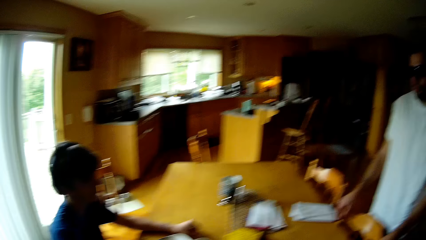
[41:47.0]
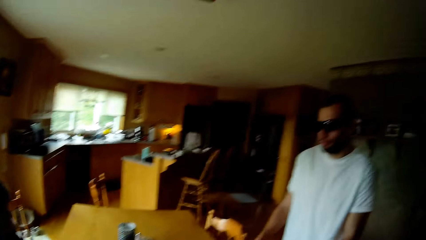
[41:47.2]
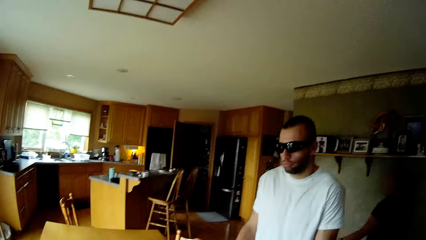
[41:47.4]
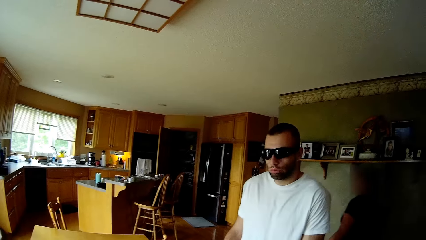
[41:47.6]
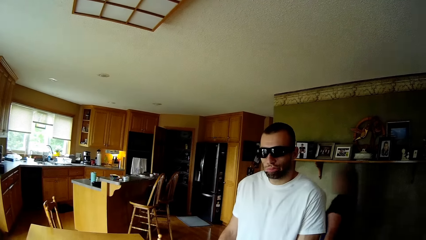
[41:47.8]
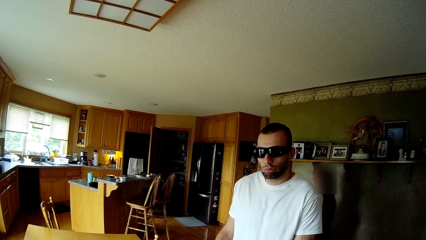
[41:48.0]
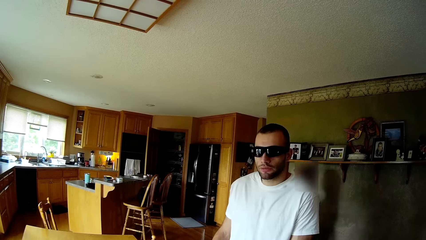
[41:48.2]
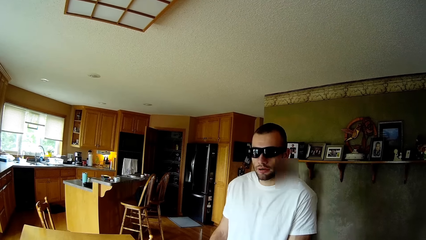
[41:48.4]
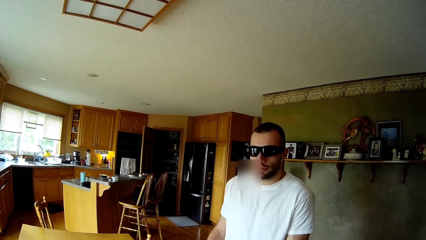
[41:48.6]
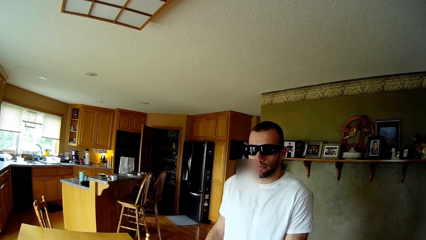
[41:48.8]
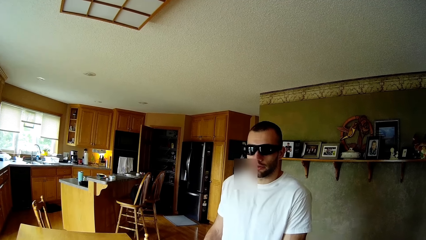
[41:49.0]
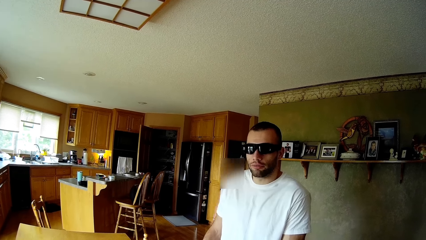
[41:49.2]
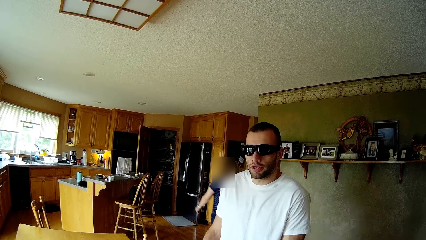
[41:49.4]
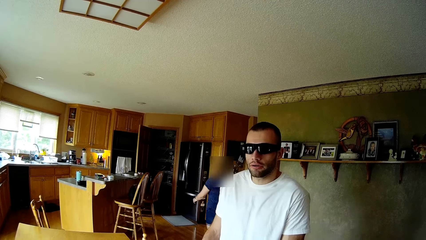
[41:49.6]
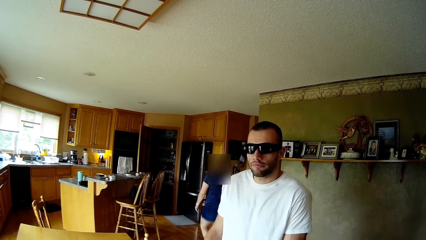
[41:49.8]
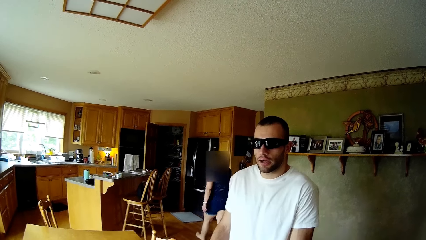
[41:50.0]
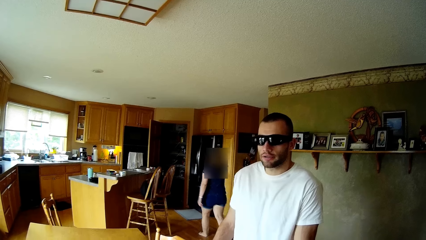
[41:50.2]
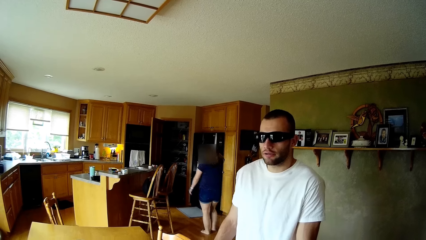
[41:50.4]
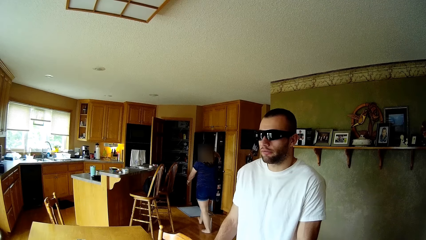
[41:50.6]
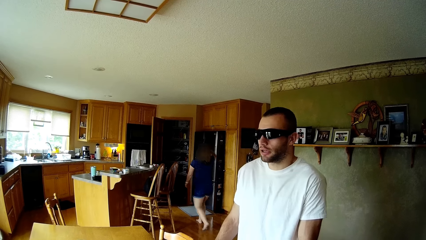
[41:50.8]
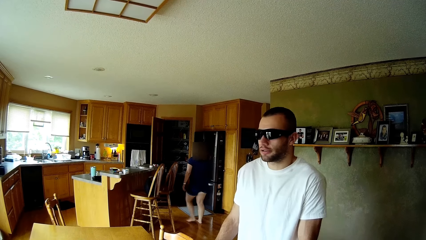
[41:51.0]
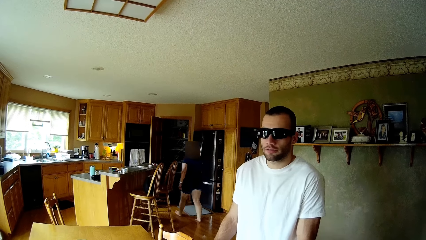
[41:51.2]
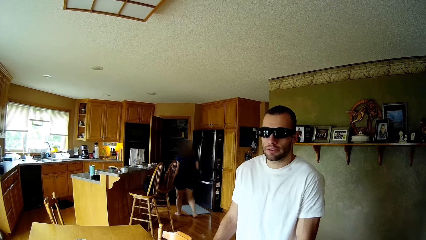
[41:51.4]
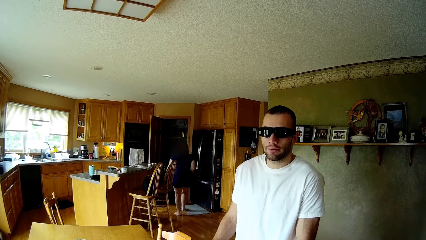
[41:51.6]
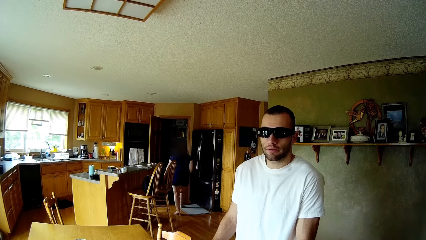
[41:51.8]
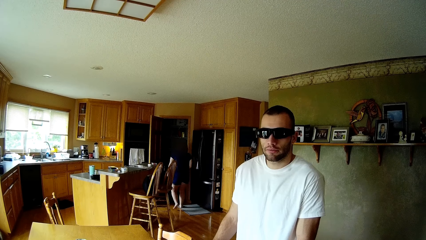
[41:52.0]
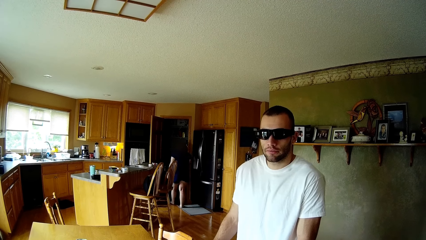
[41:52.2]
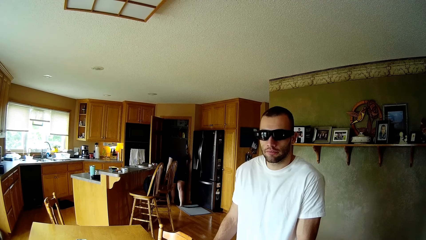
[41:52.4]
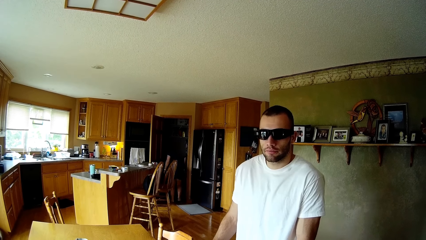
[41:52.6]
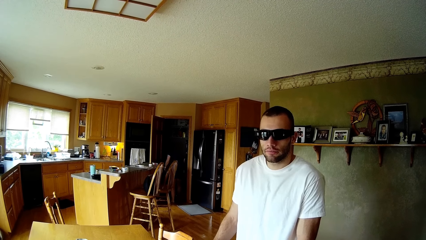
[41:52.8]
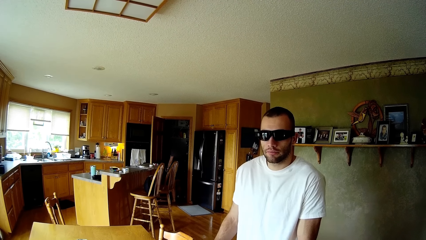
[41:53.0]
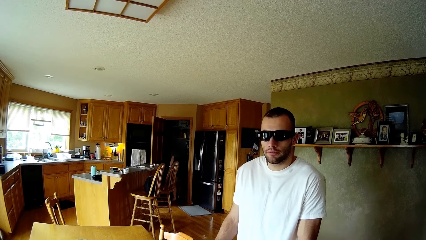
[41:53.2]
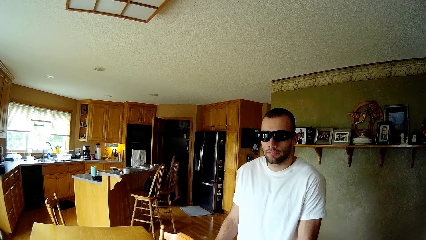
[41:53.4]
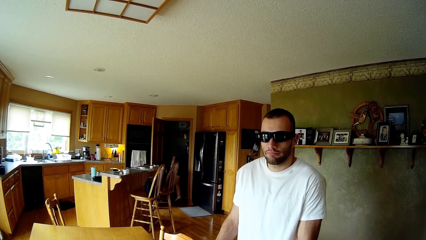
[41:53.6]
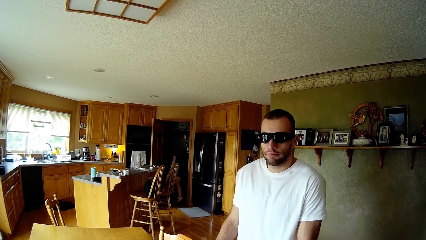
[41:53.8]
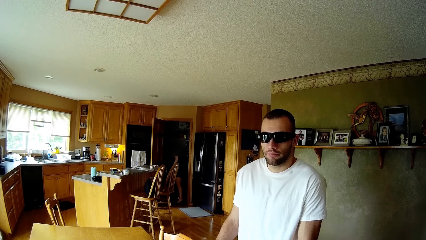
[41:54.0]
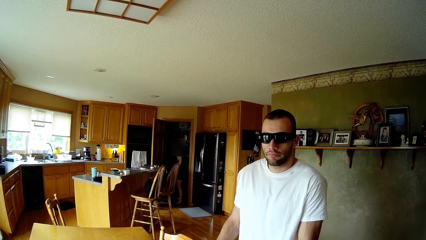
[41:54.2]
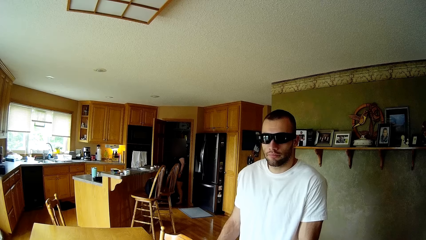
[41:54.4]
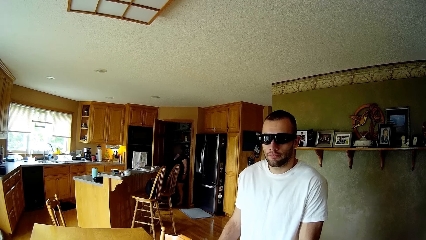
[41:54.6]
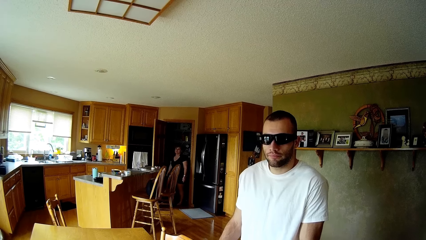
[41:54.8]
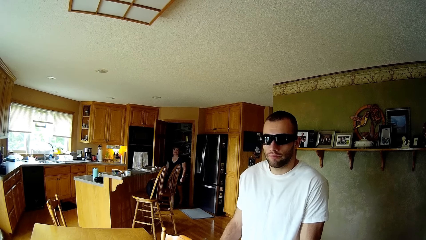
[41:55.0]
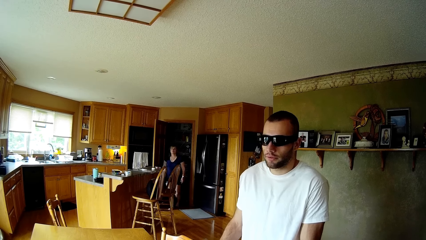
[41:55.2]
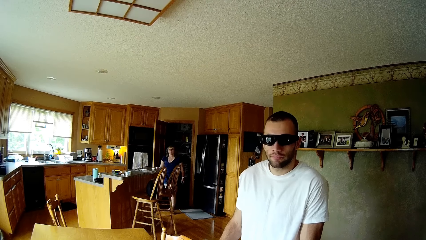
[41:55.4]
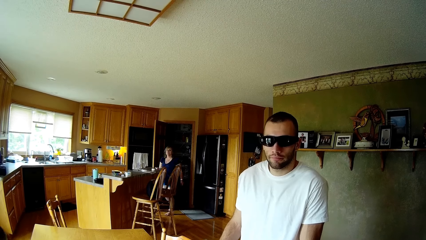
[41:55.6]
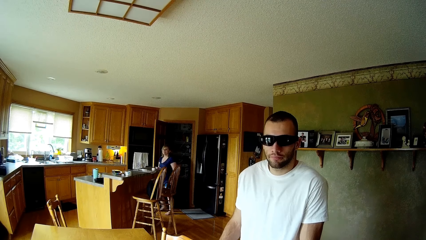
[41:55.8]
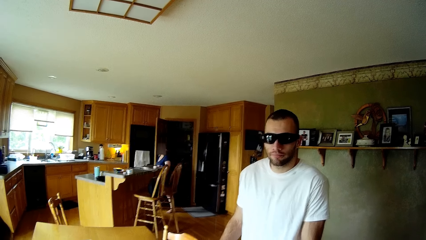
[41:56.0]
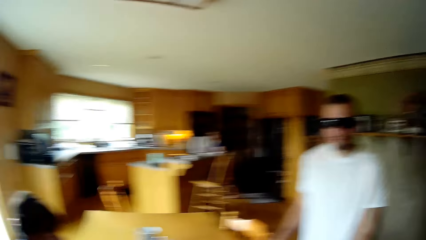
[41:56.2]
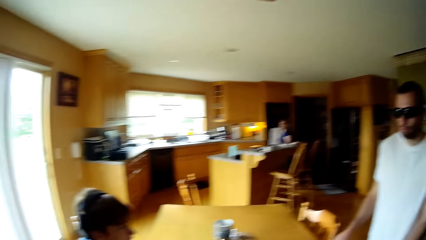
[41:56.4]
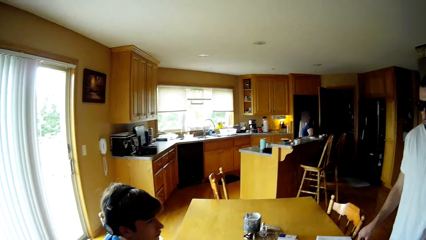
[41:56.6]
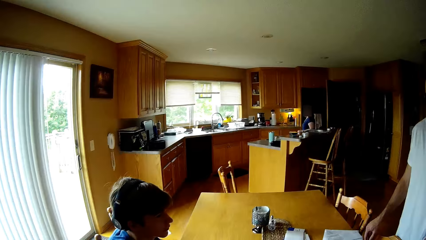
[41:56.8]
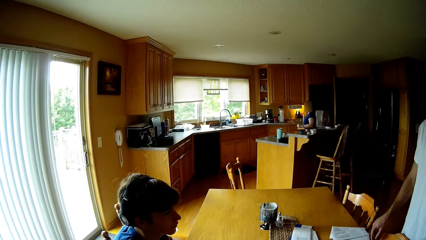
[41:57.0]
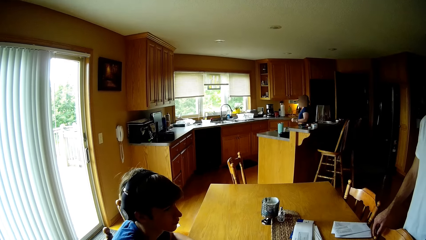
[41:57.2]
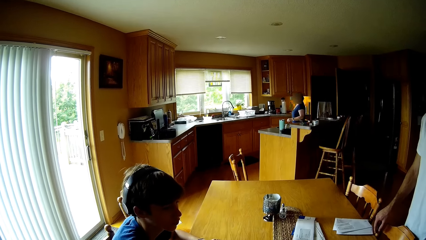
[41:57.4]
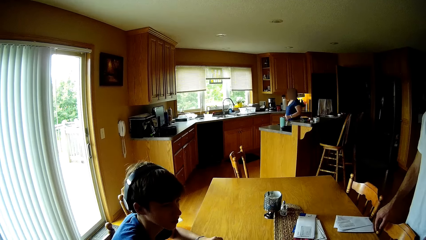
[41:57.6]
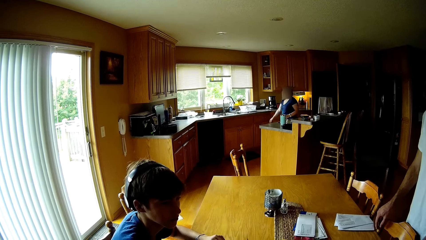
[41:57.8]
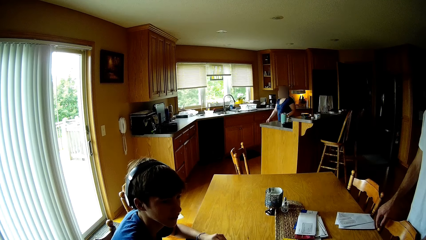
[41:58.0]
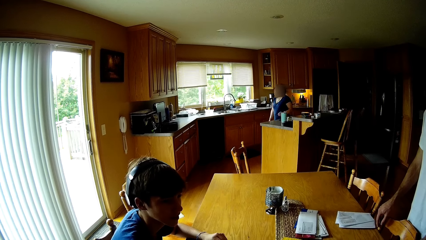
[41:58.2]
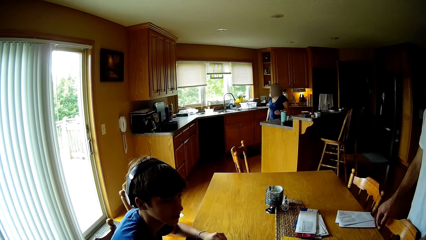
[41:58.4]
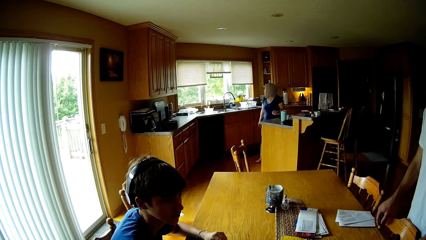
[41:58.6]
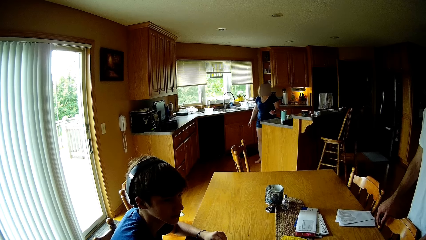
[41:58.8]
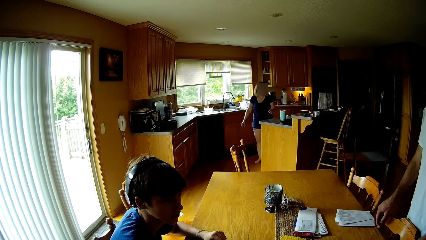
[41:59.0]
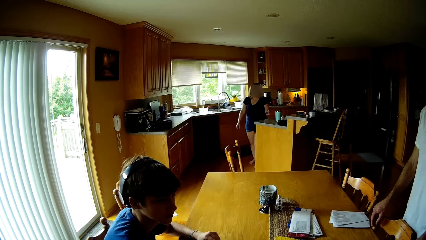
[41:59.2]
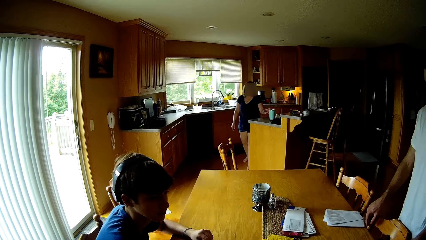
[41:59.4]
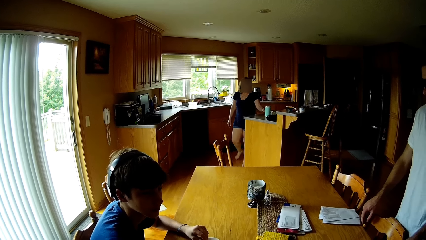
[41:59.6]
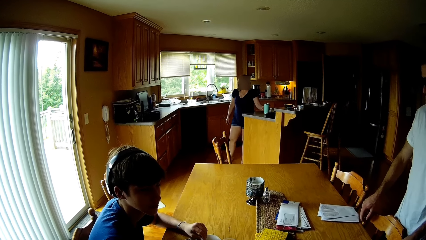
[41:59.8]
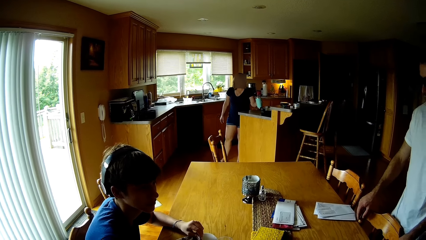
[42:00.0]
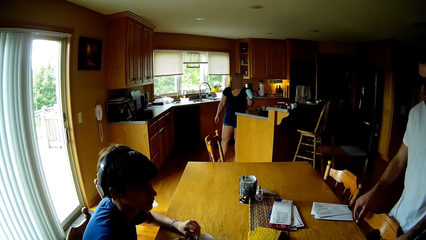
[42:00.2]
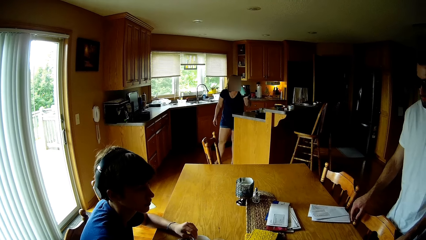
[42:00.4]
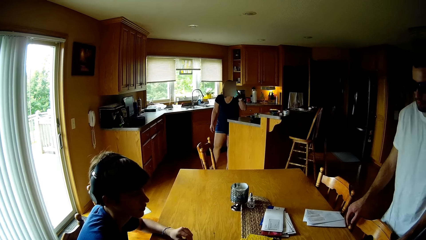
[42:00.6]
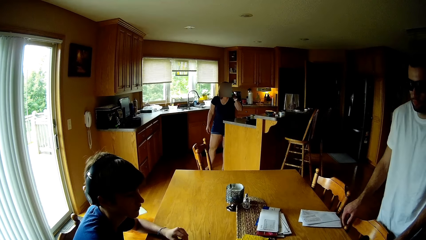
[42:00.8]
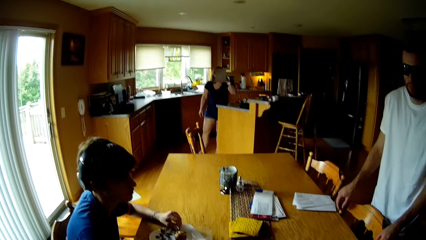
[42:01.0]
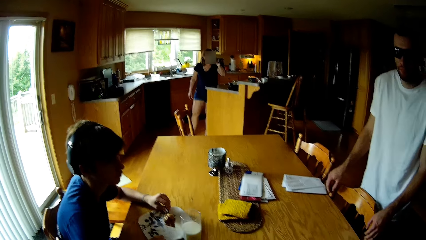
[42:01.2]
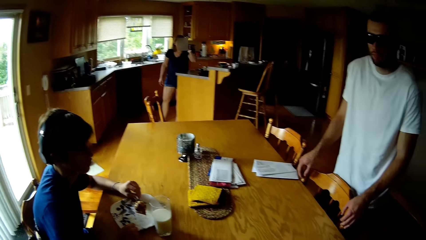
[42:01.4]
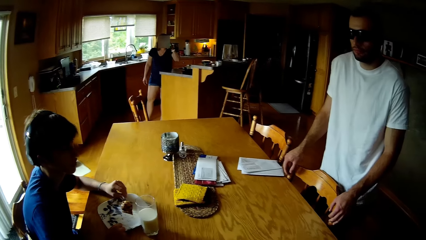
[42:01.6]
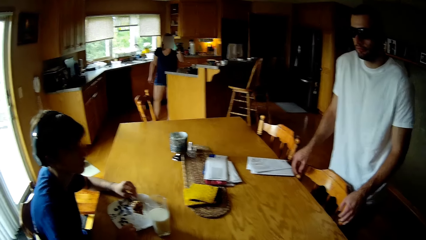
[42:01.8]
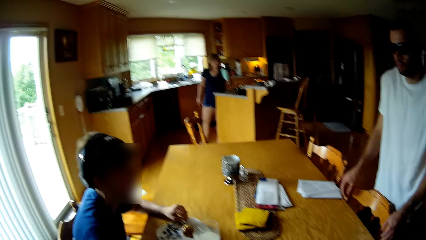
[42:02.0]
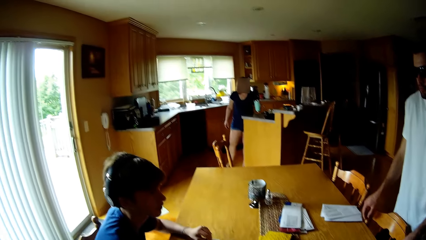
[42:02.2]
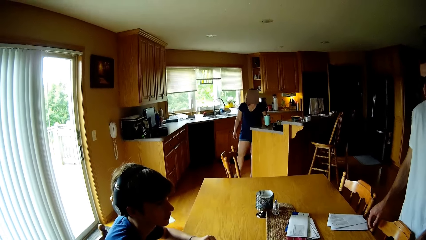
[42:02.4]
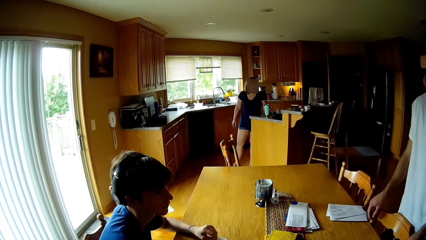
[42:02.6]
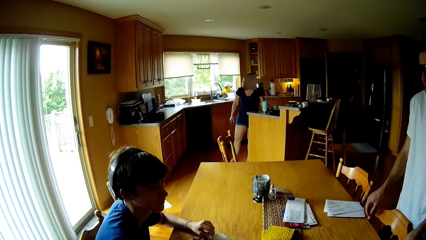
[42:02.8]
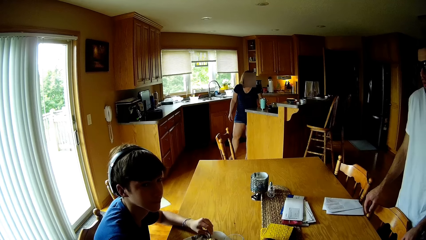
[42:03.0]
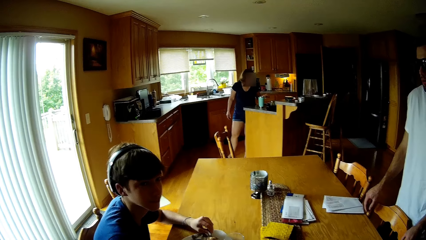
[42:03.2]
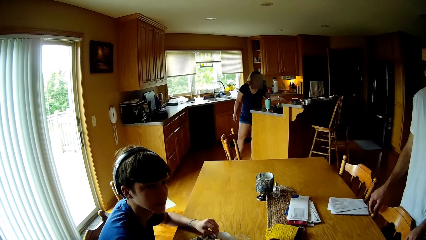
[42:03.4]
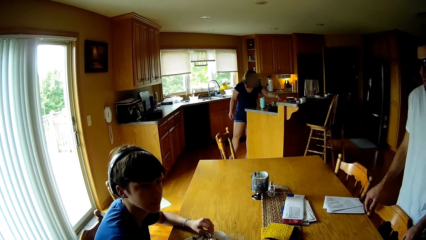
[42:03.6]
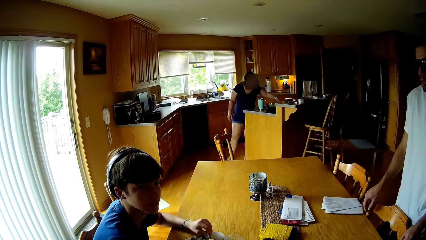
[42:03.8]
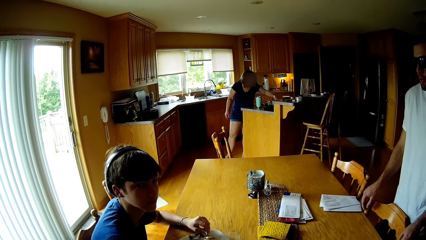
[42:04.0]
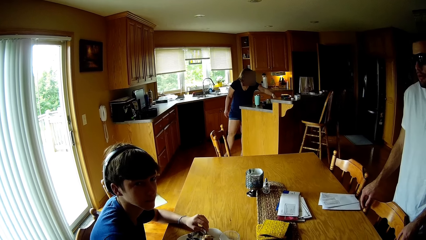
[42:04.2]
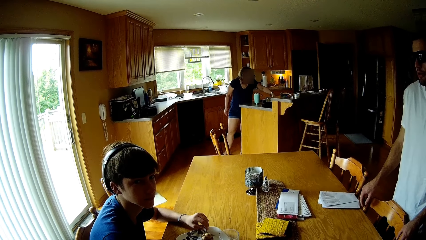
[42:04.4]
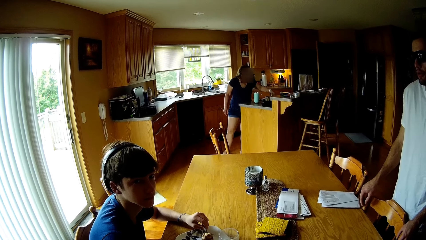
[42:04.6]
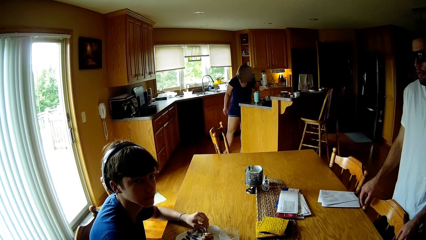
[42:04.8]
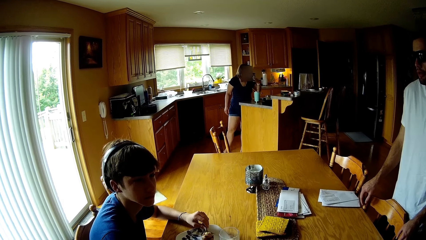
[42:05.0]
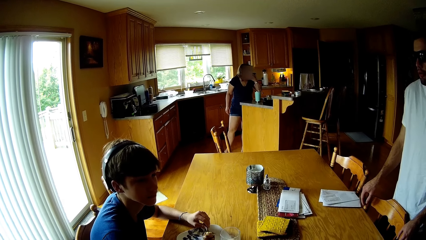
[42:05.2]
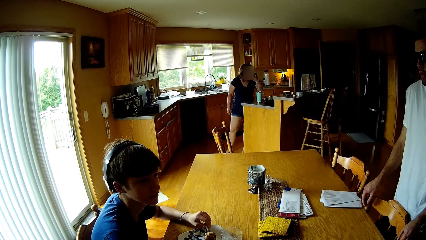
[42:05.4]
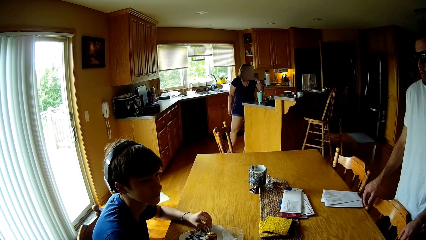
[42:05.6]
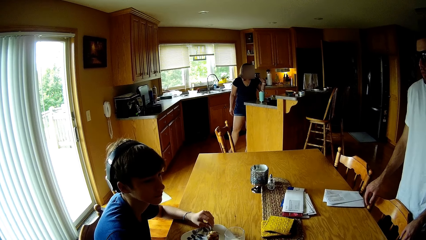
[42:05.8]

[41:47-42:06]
The camera wearer talks to a person. Another person talks to the camera wearer. The camera wearer looks around, talks to them. They talk to another person.
